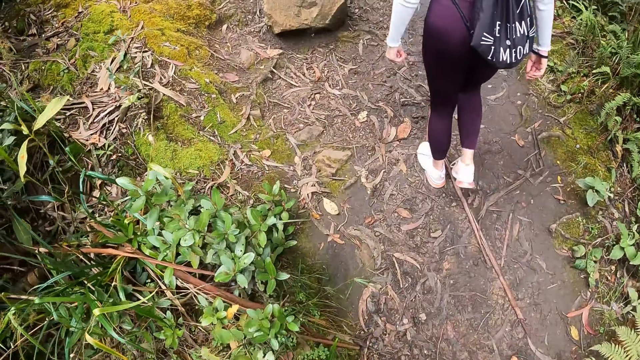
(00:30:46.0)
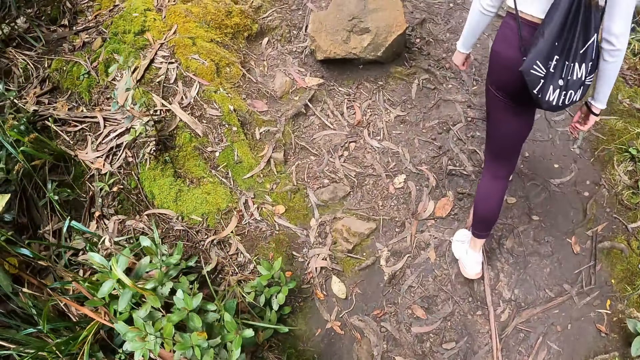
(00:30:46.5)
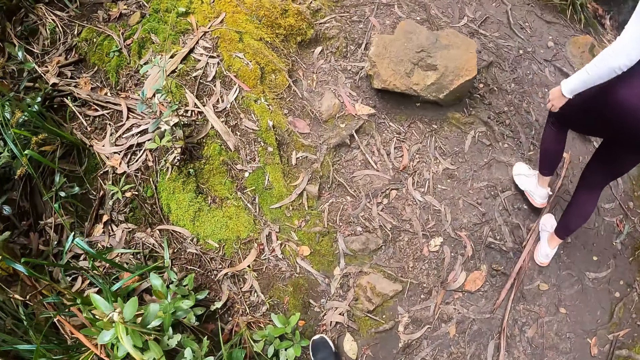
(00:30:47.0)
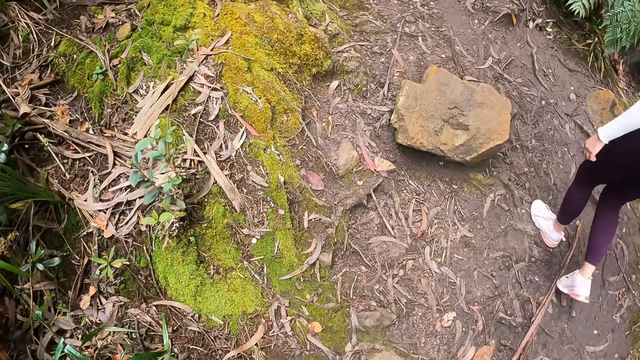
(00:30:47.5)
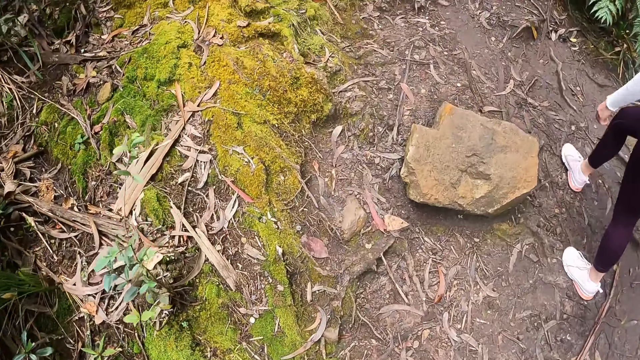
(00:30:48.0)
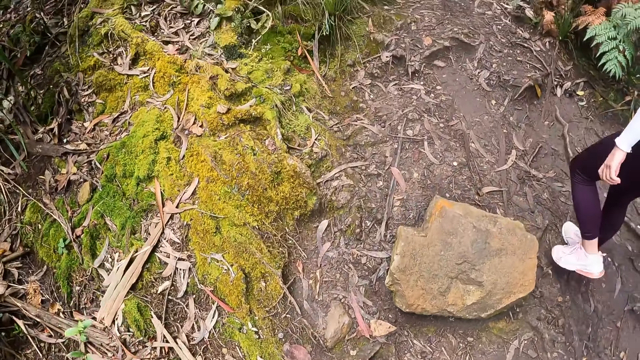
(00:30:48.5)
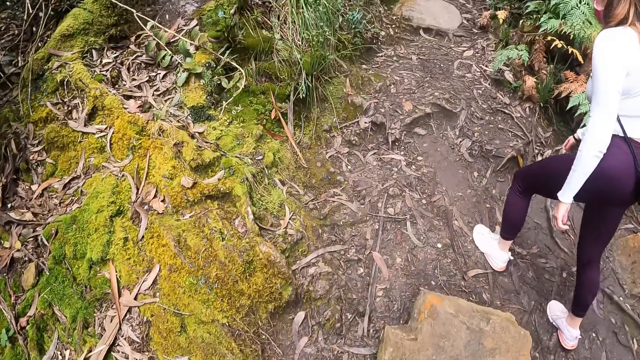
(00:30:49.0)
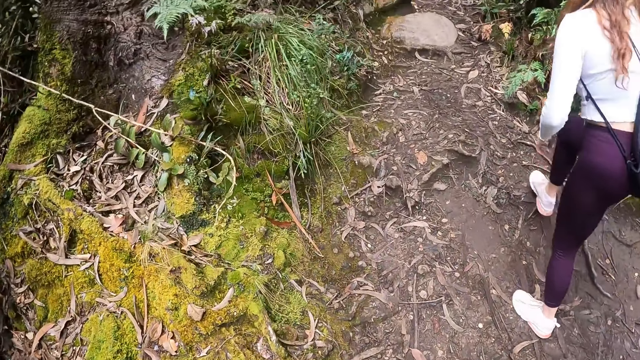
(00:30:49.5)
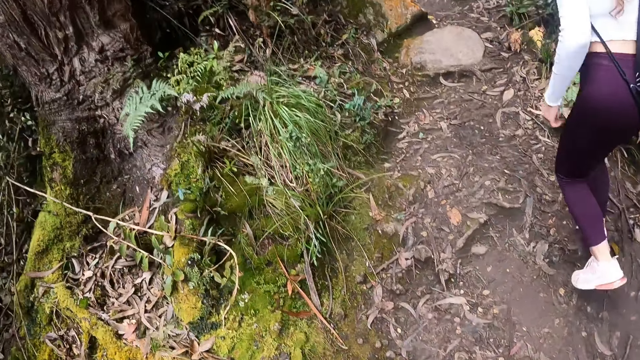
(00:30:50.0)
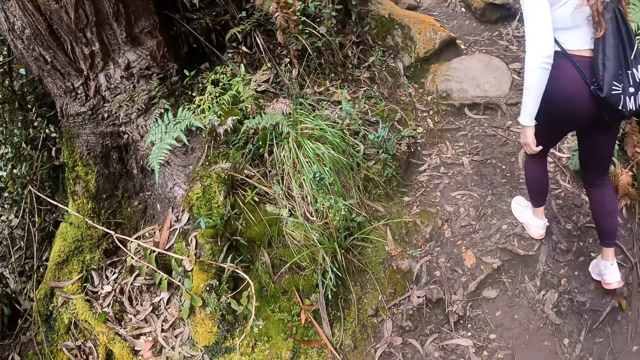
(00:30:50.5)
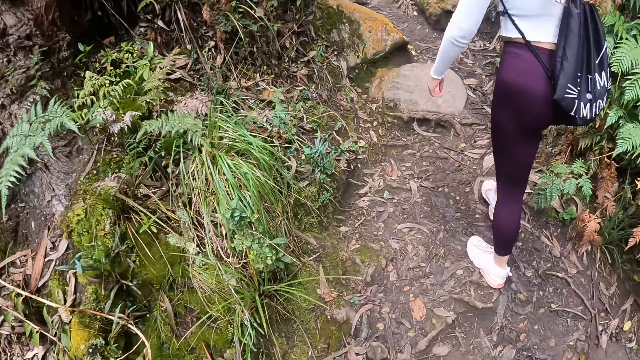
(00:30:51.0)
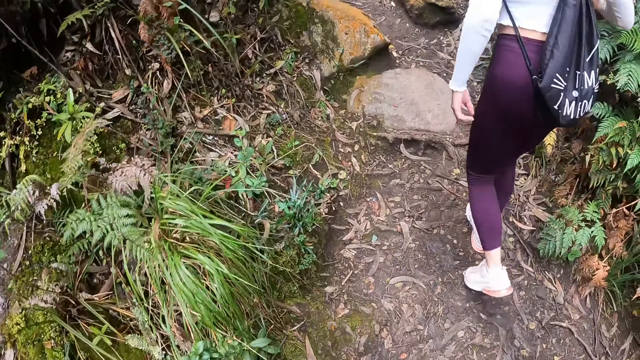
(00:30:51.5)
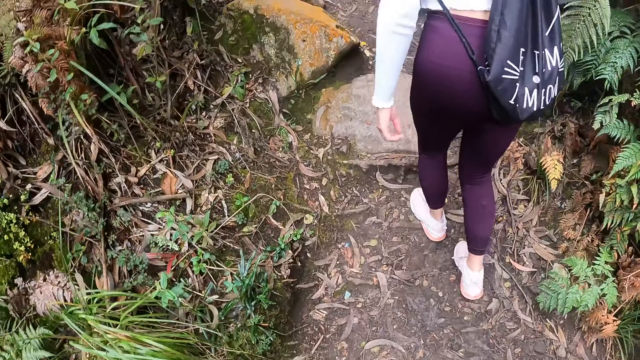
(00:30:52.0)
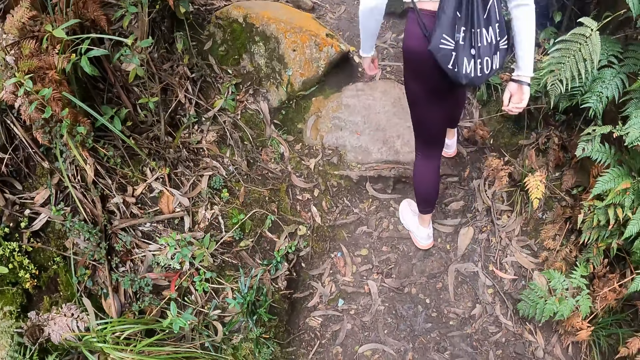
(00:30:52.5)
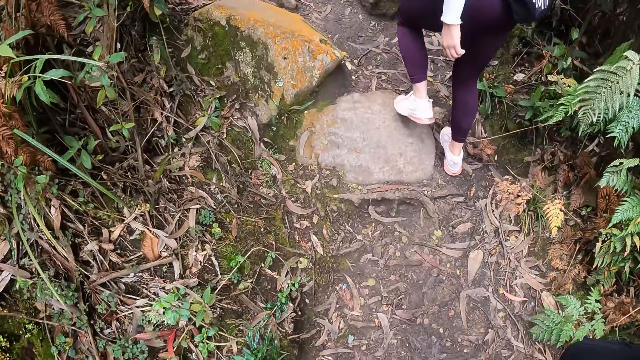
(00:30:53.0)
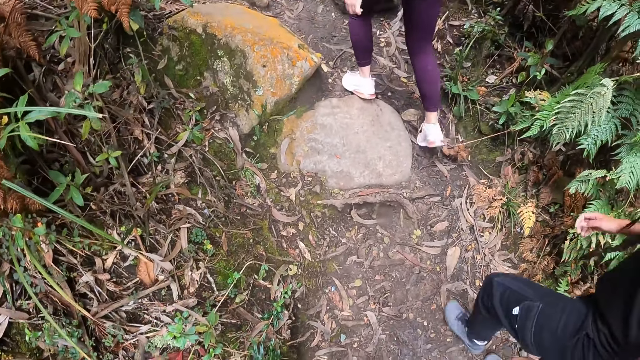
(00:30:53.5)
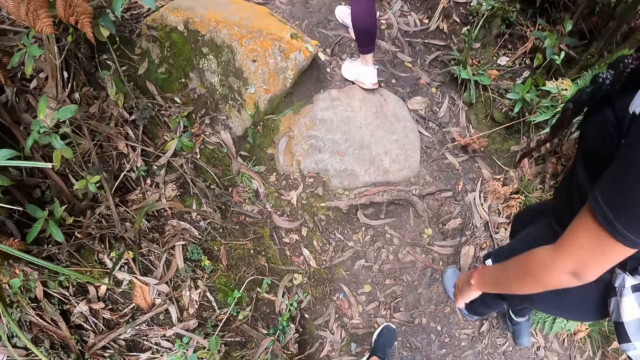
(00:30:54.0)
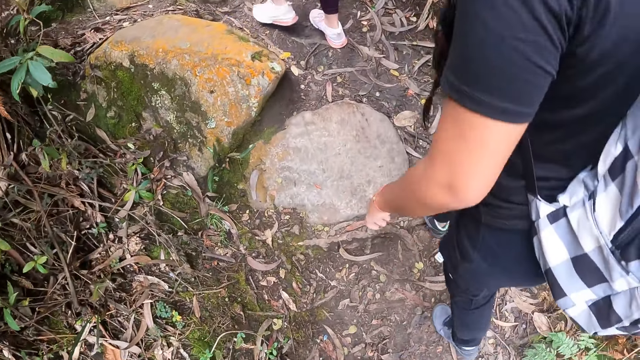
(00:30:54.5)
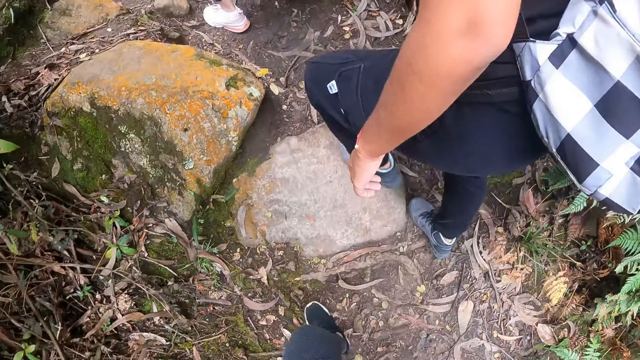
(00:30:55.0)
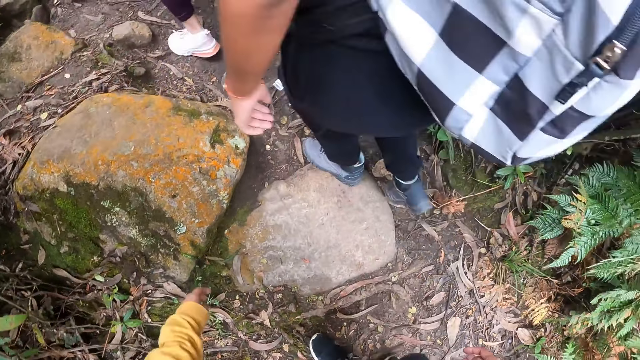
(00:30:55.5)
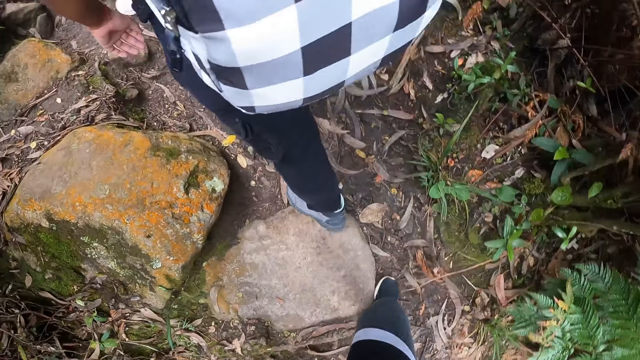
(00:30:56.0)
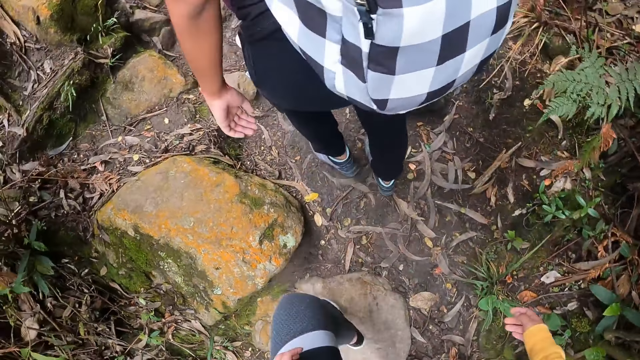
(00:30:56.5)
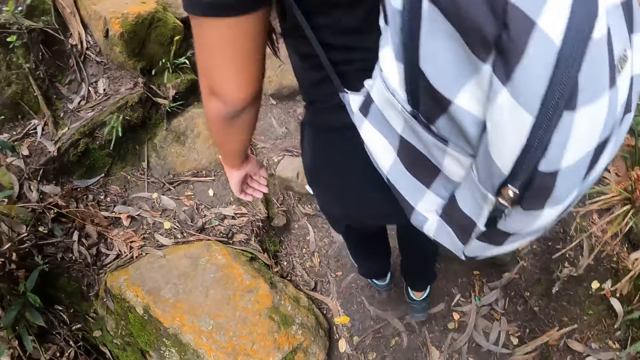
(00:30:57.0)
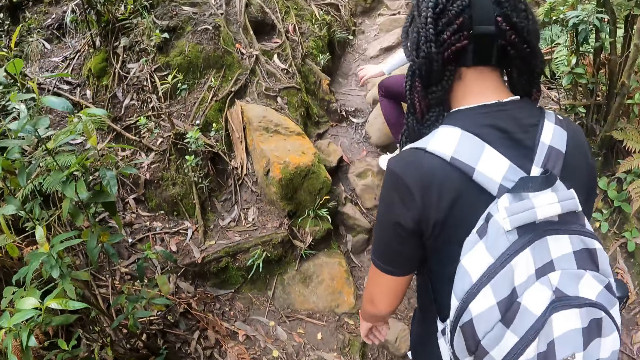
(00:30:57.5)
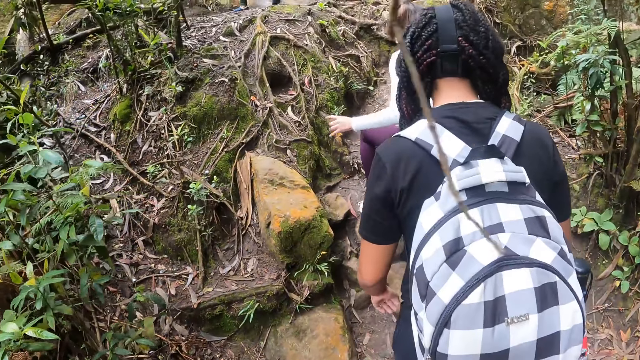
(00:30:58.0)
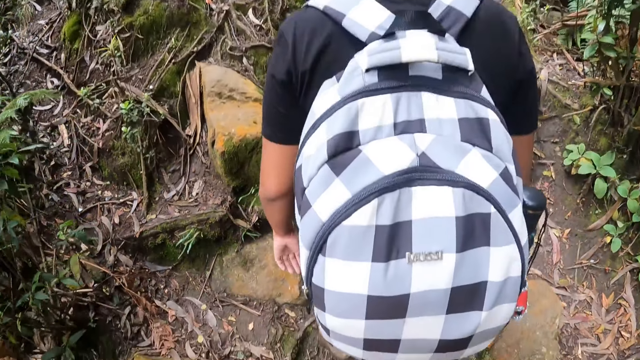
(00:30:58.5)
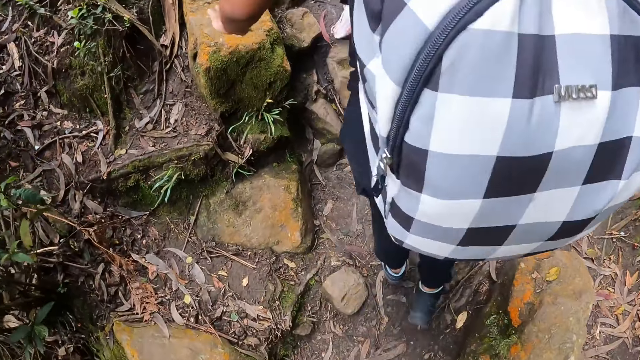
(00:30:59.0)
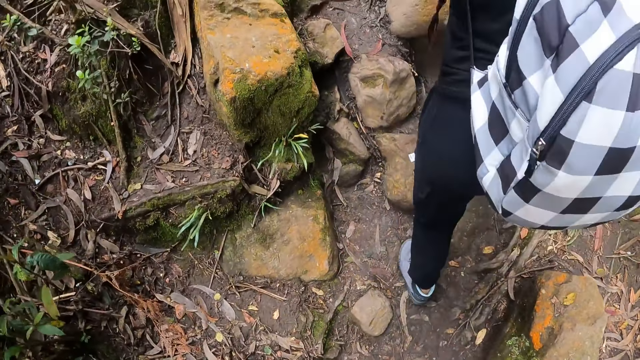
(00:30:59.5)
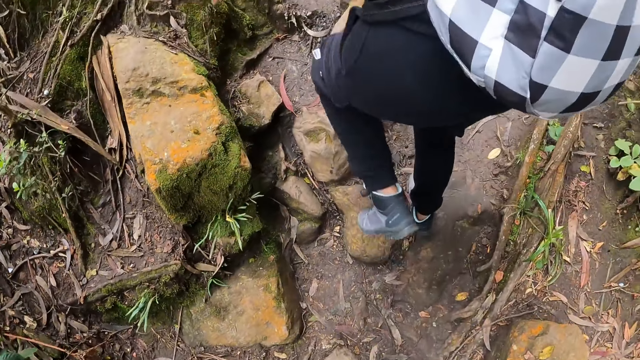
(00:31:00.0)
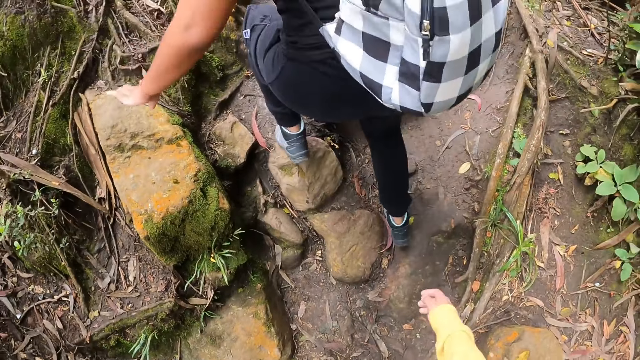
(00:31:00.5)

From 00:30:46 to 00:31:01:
A woman hikes on the hill. Another woman hikes on the hill. A man hikes on the hill.

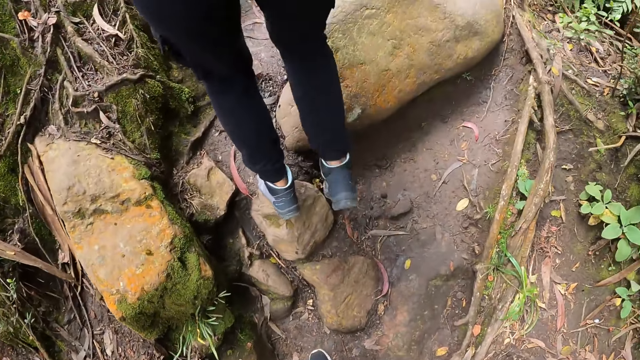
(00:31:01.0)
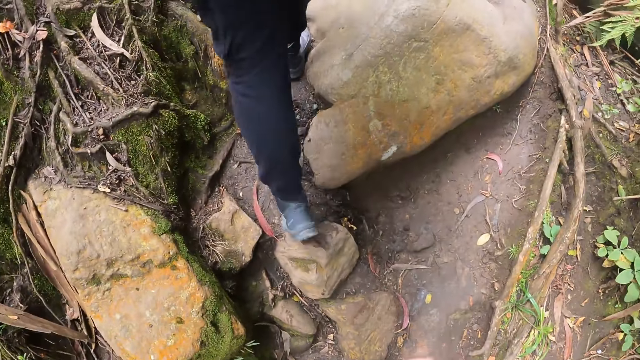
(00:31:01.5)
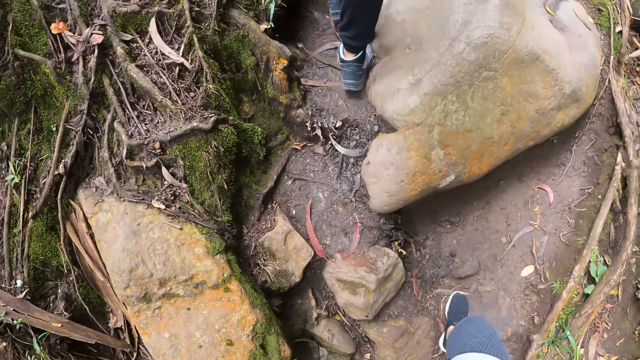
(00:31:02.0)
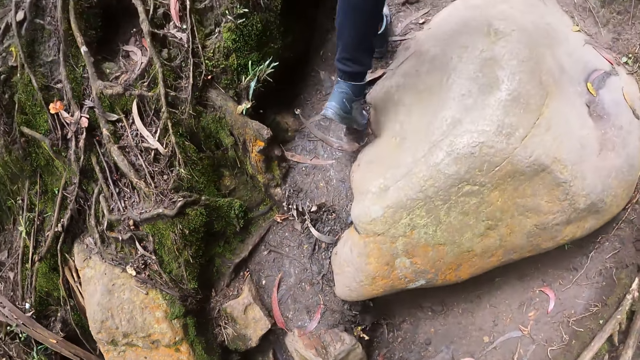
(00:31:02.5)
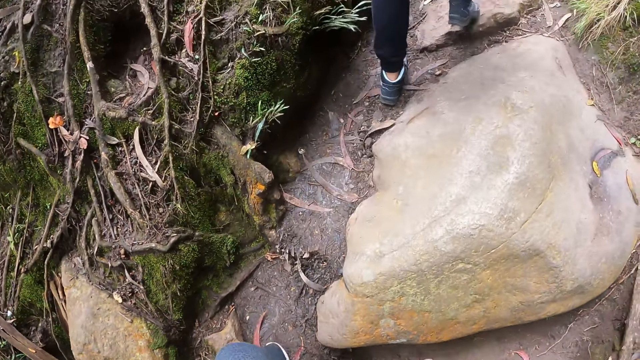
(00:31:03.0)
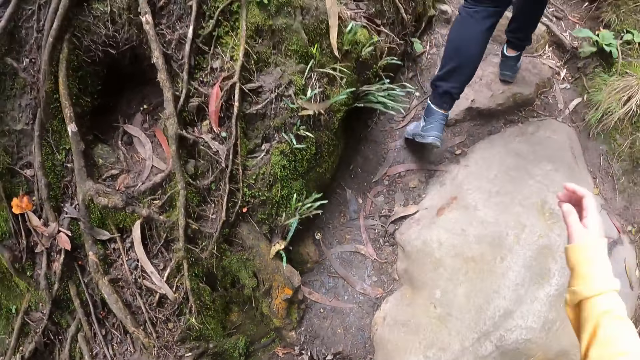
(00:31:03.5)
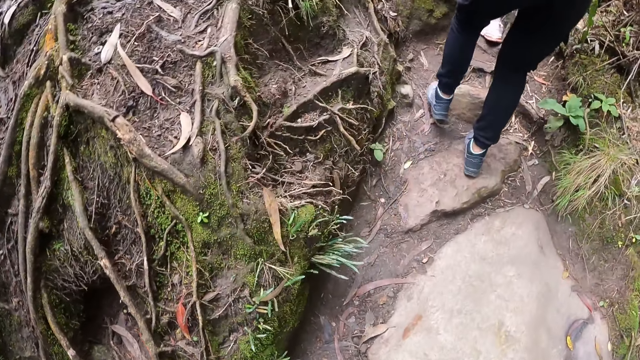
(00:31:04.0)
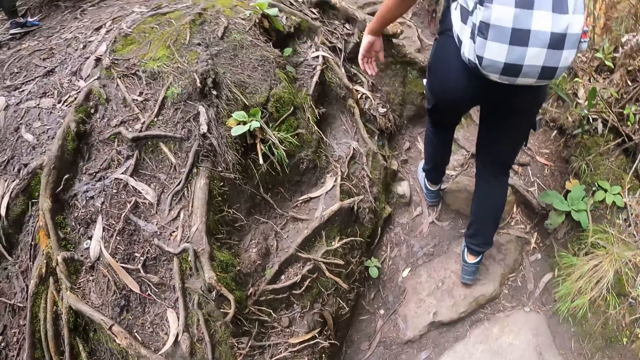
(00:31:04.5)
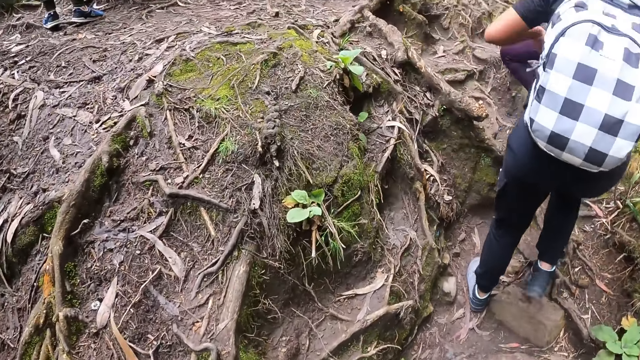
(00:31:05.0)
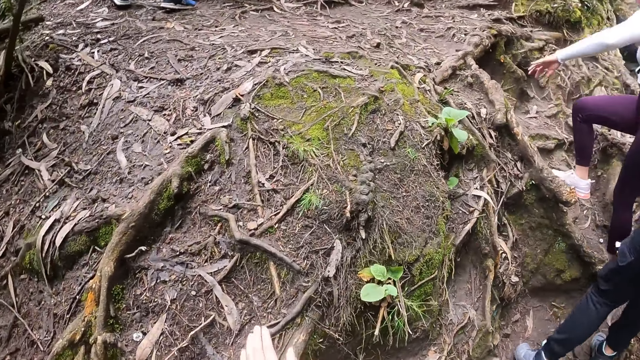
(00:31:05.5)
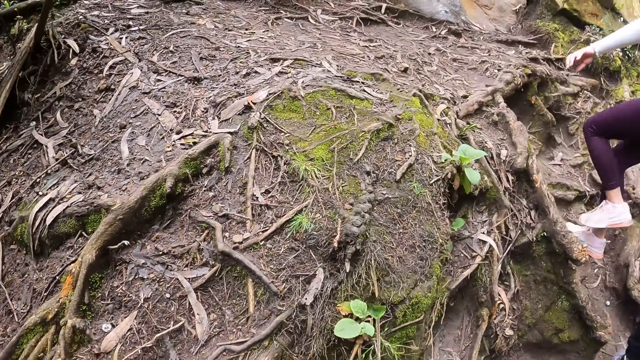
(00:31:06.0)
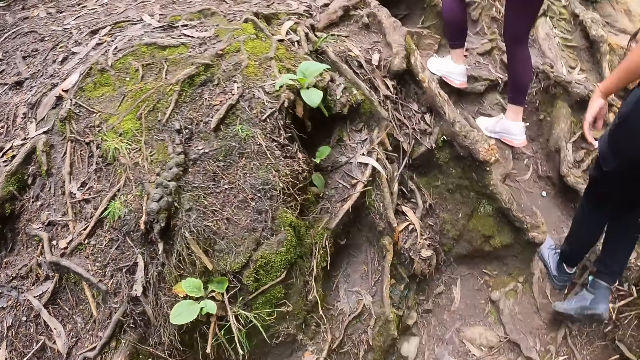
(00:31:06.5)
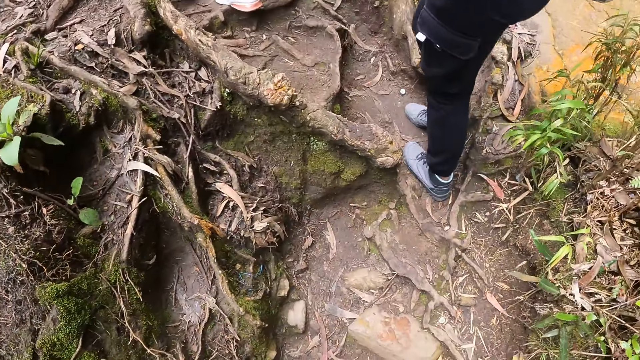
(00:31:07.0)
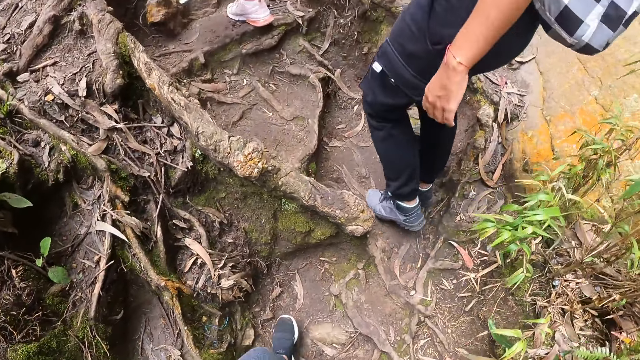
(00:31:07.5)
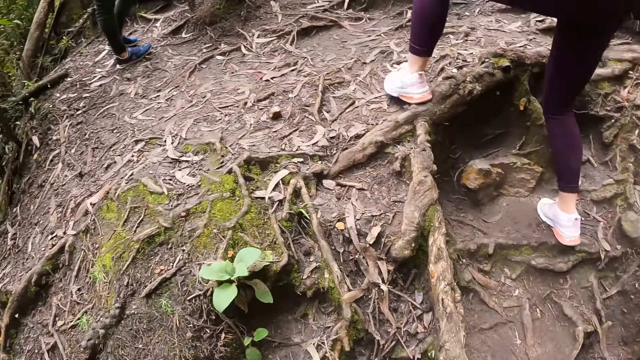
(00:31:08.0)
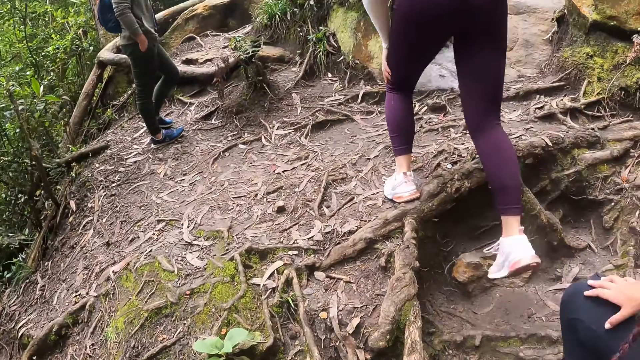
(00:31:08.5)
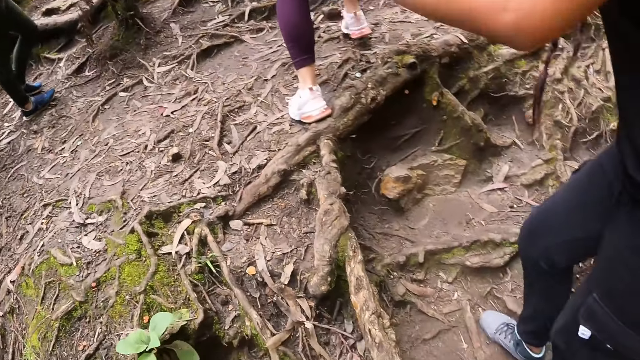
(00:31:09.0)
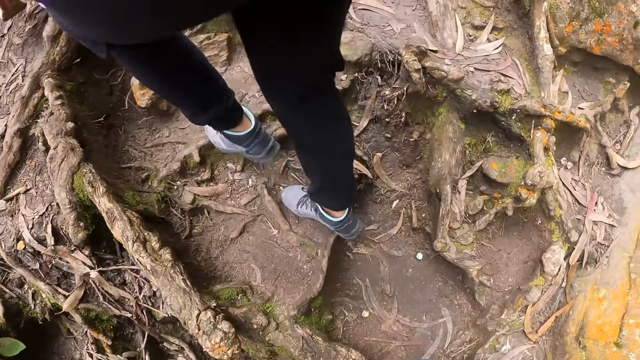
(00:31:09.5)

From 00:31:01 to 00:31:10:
A man hikes on the hill. A woman hikes on the hill. The man looks around.
